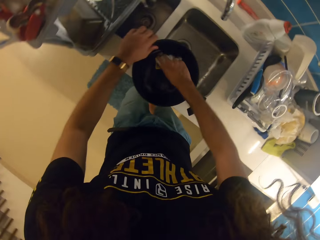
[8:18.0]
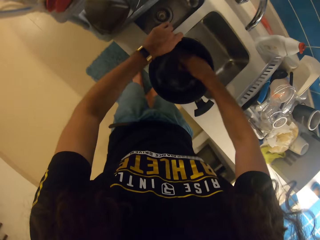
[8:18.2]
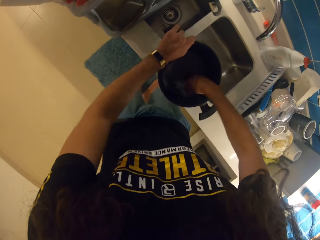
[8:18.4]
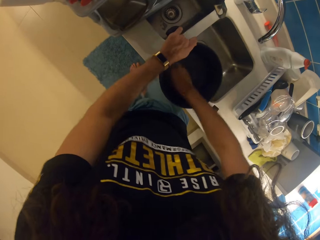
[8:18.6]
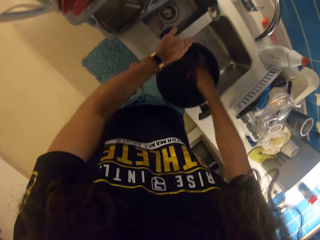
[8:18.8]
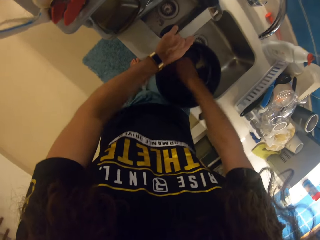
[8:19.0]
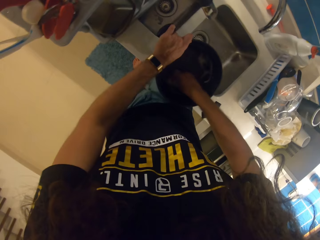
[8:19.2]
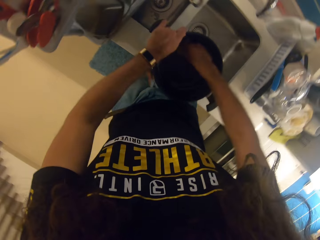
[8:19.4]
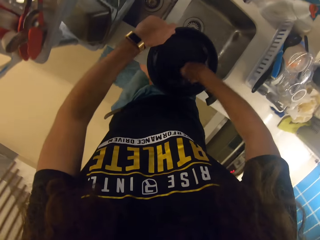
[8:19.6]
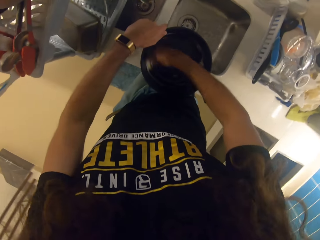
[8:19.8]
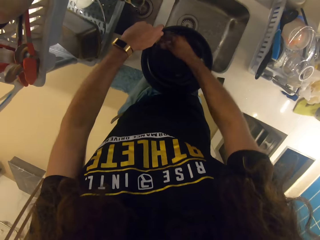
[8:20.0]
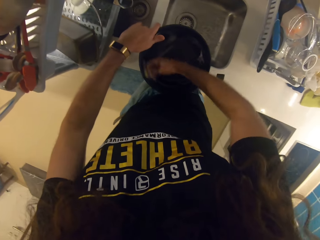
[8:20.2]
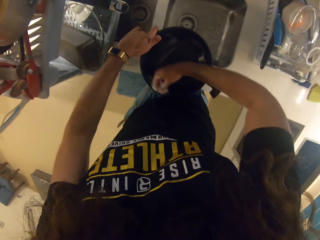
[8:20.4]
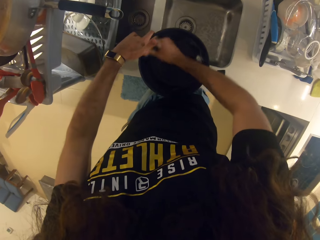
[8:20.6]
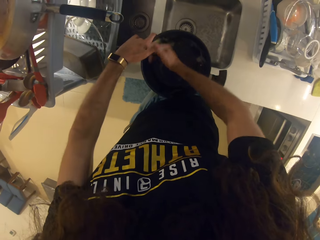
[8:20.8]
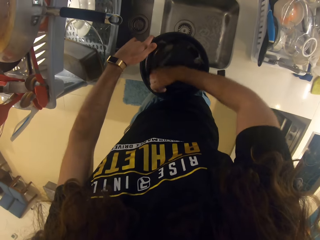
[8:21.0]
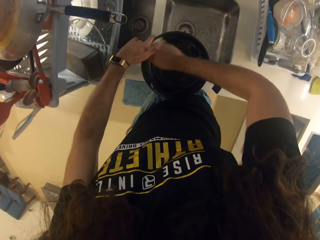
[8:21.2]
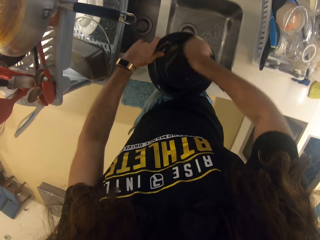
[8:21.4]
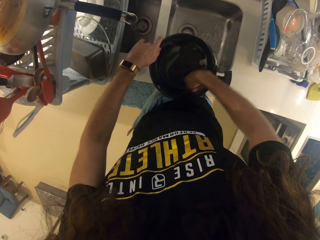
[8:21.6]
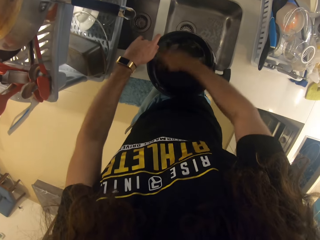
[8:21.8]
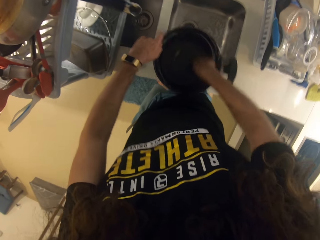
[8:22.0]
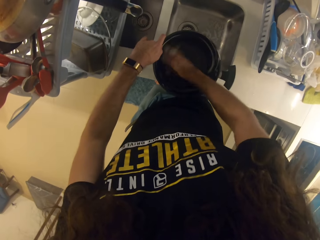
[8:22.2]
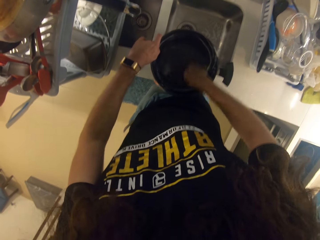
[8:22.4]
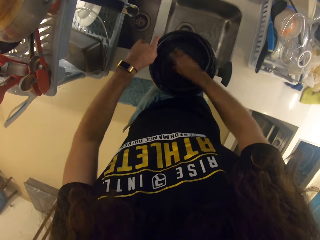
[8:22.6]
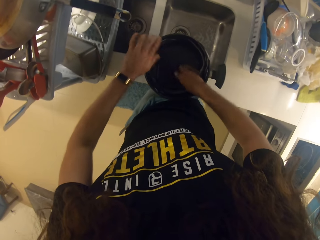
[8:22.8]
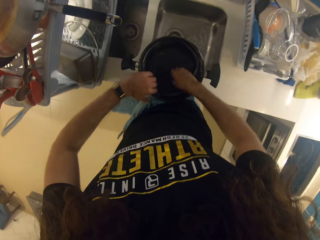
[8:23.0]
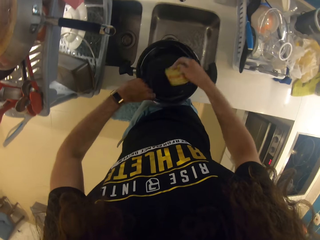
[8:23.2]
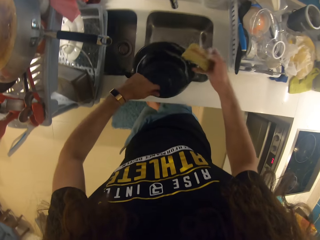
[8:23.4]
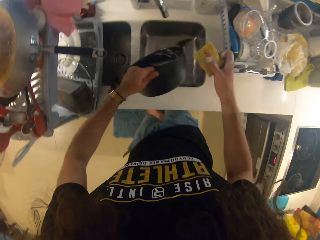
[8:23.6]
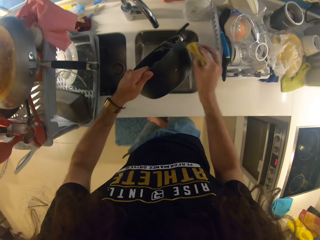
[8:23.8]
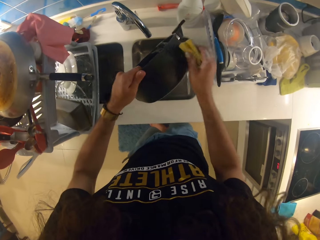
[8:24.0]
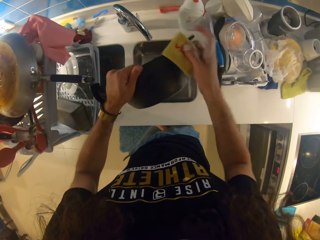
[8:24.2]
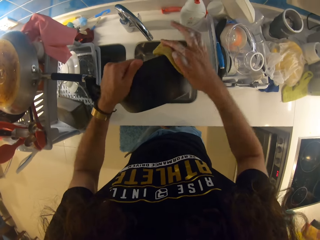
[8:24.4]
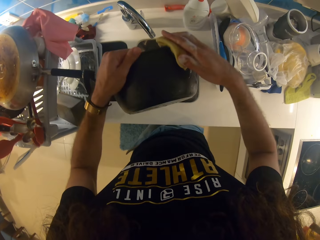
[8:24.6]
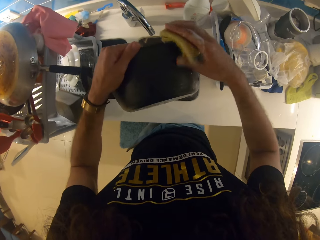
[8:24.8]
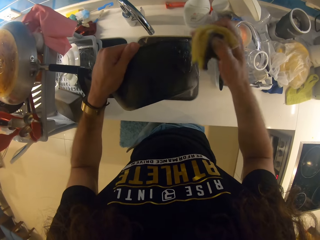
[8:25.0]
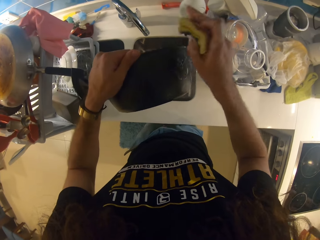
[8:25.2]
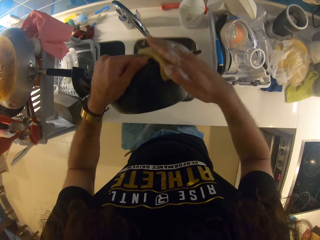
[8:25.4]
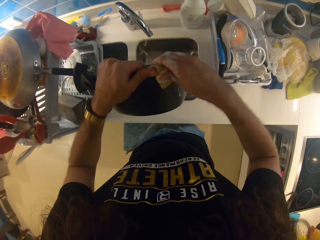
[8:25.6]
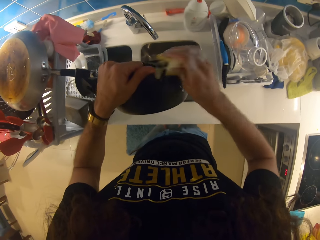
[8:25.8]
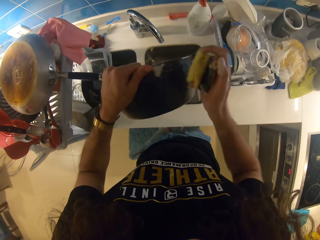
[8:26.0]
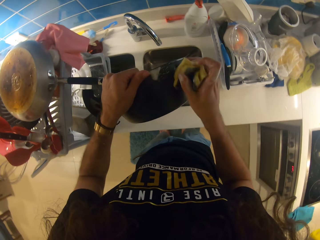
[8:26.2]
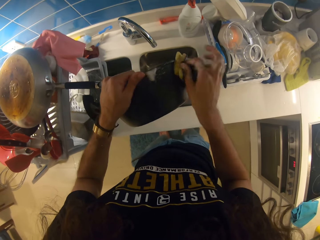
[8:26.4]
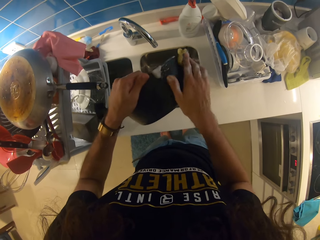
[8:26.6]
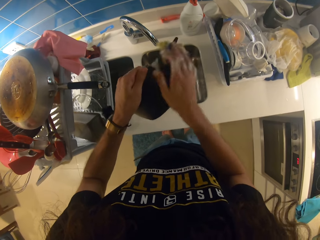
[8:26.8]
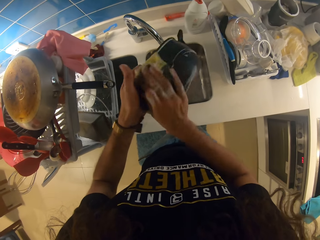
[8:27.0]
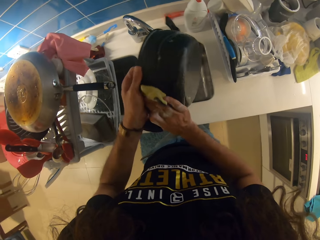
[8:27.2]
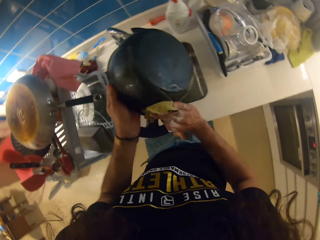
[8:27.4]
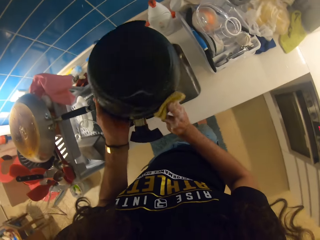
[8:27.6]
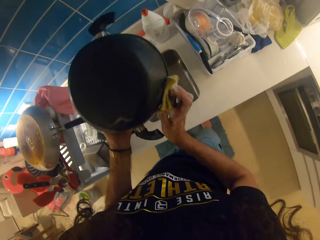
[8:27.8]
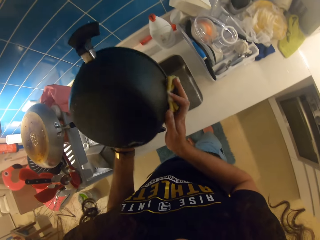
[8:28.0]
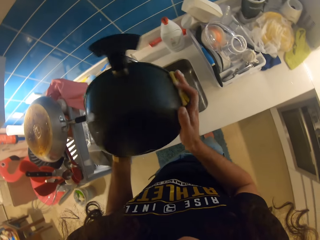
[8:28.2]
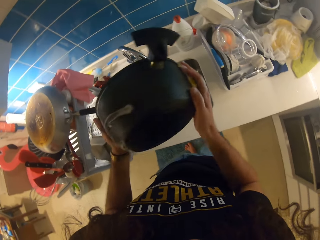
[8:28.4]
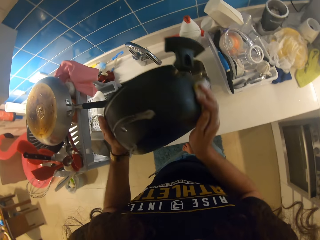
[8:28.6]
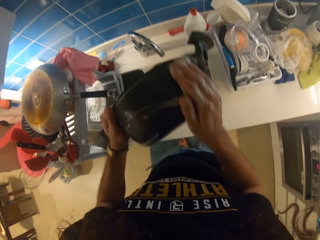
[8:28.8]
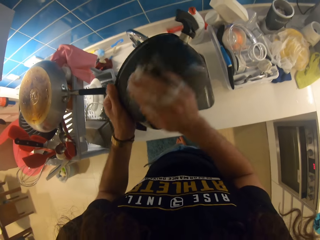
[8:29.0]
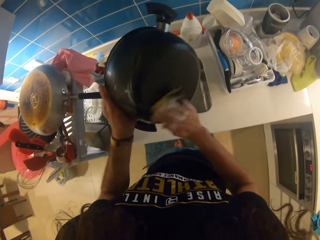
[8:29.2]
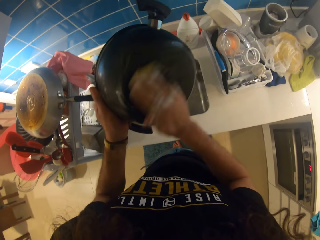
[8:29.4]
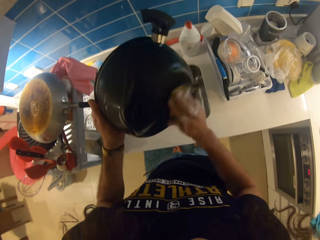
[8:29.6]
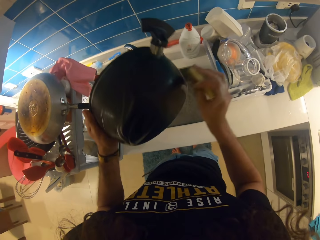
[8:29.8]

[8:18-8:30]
The camera wearer washes the cooking pot with a dish washing sponge.

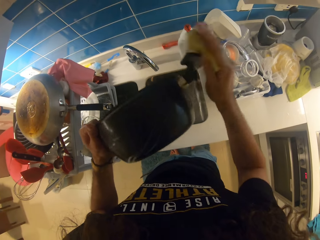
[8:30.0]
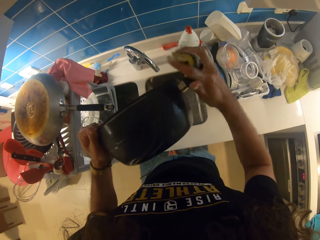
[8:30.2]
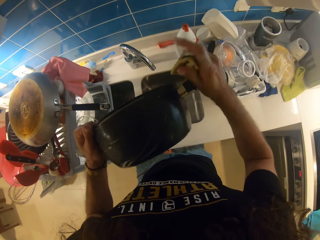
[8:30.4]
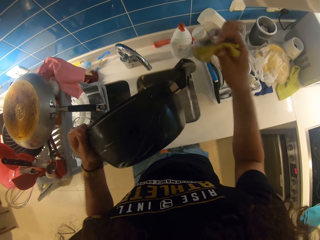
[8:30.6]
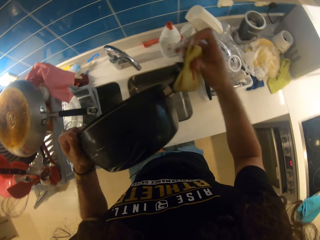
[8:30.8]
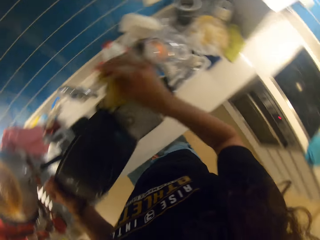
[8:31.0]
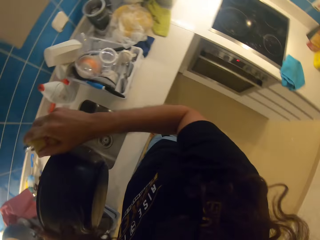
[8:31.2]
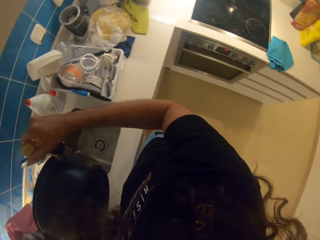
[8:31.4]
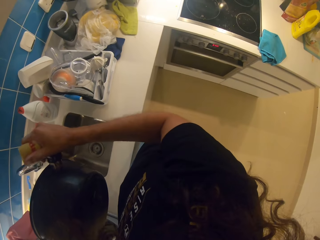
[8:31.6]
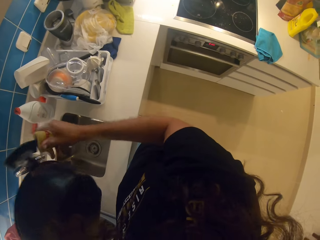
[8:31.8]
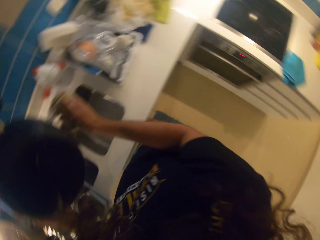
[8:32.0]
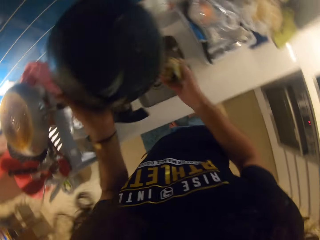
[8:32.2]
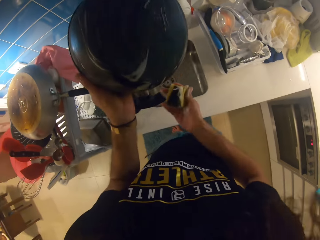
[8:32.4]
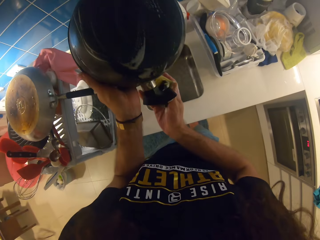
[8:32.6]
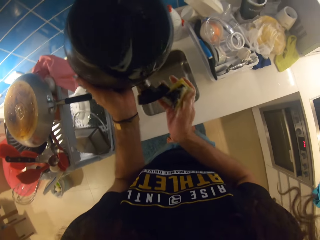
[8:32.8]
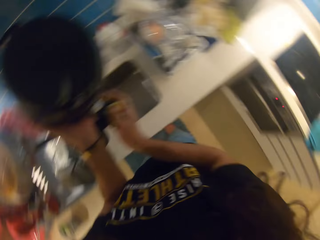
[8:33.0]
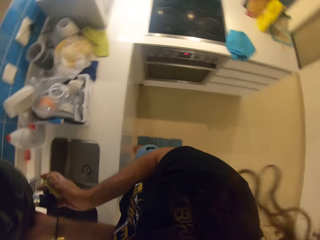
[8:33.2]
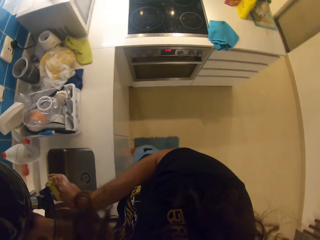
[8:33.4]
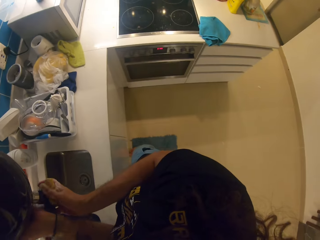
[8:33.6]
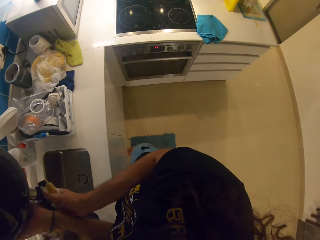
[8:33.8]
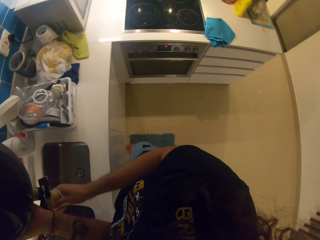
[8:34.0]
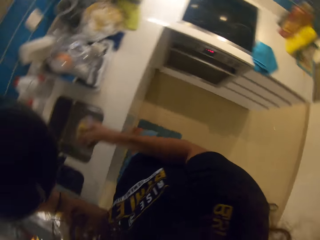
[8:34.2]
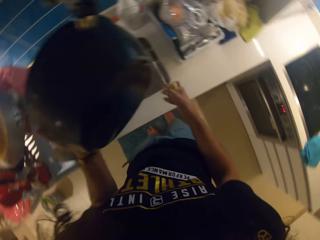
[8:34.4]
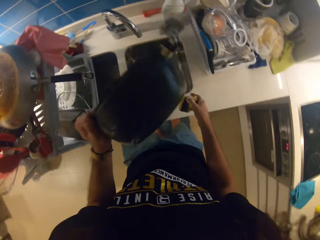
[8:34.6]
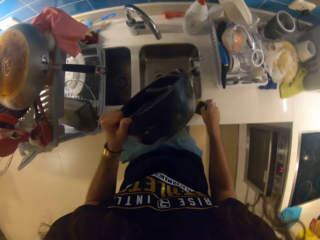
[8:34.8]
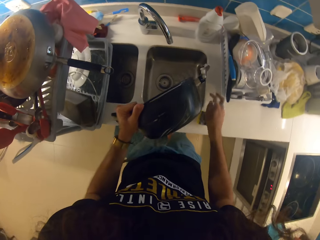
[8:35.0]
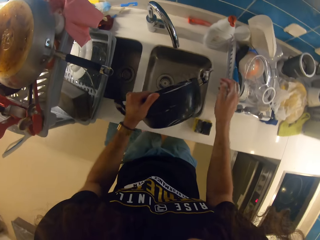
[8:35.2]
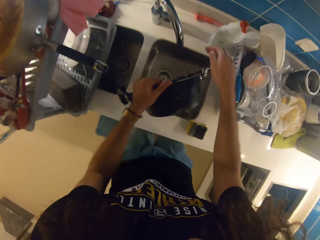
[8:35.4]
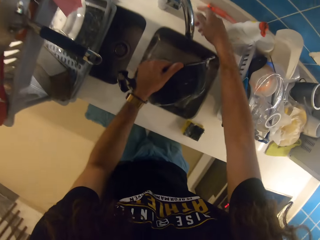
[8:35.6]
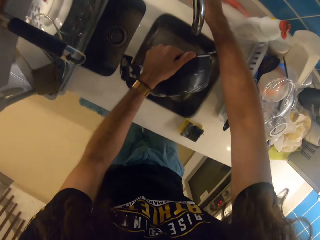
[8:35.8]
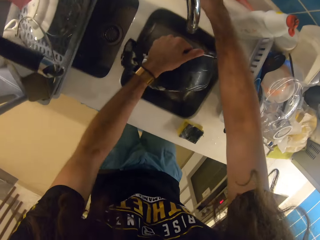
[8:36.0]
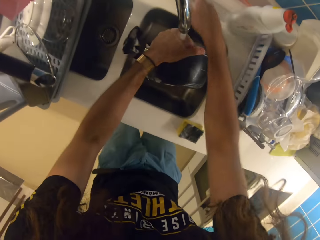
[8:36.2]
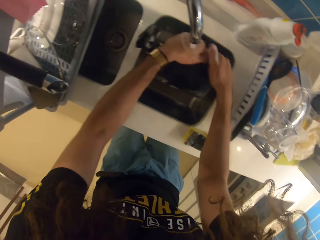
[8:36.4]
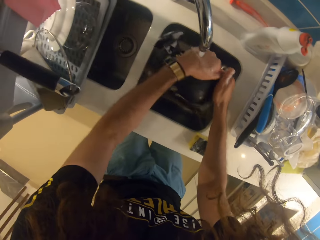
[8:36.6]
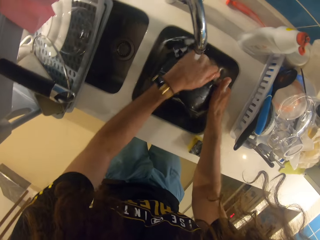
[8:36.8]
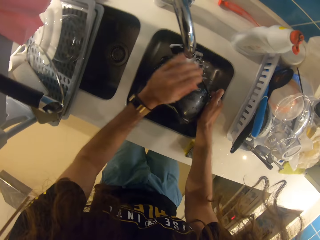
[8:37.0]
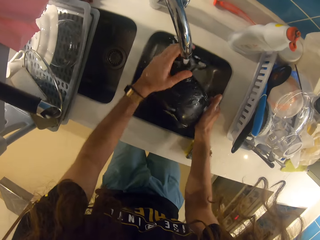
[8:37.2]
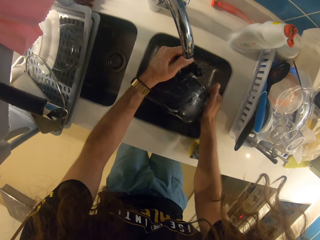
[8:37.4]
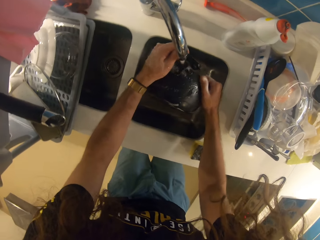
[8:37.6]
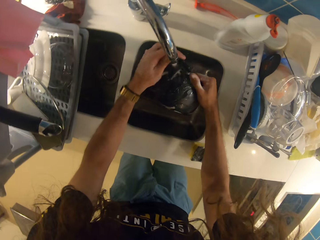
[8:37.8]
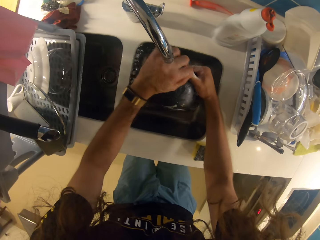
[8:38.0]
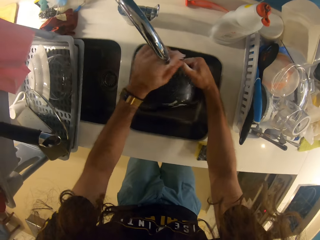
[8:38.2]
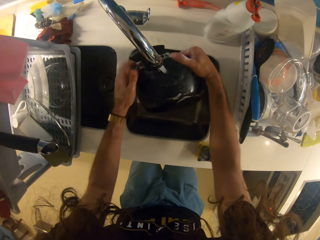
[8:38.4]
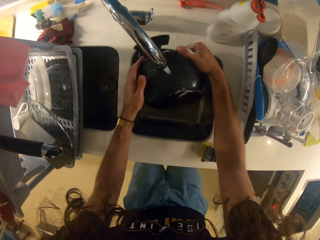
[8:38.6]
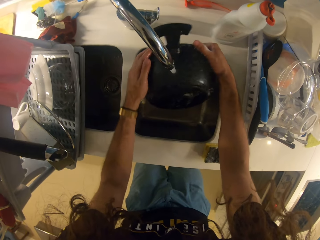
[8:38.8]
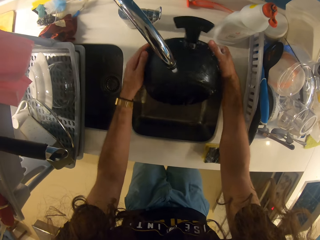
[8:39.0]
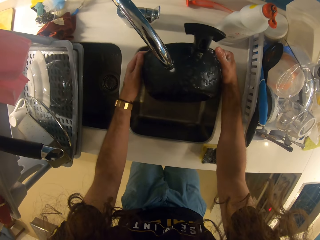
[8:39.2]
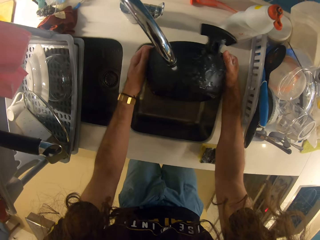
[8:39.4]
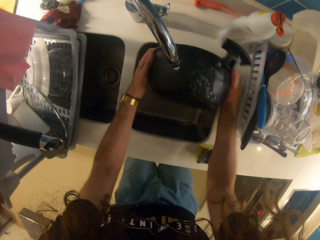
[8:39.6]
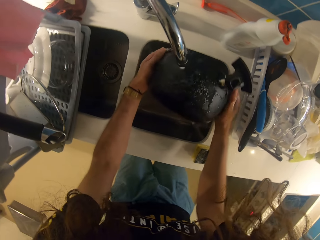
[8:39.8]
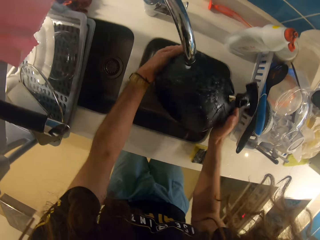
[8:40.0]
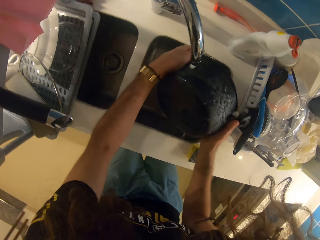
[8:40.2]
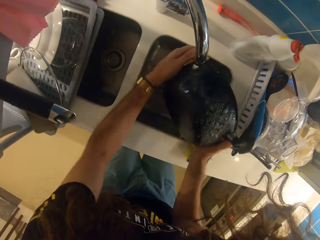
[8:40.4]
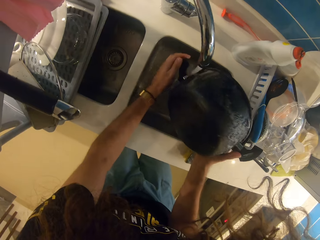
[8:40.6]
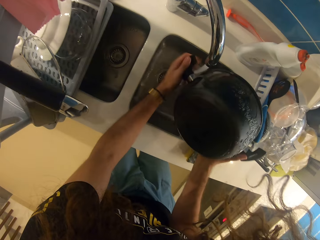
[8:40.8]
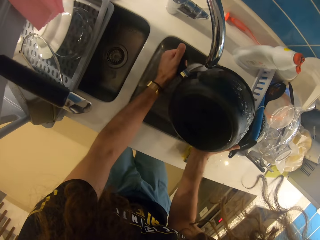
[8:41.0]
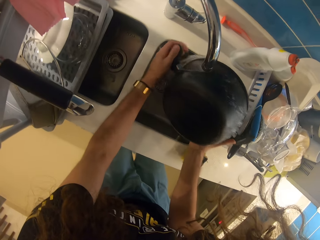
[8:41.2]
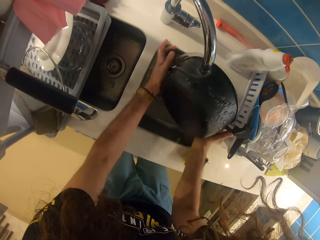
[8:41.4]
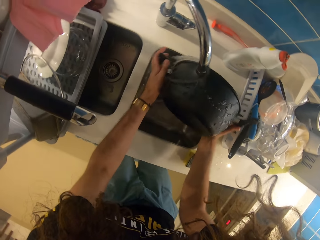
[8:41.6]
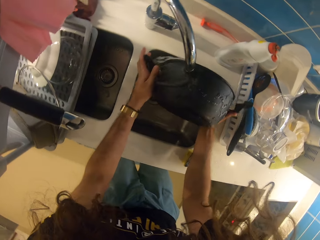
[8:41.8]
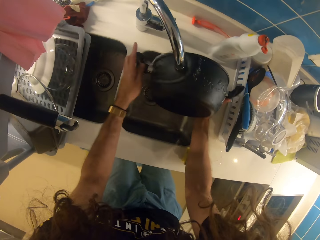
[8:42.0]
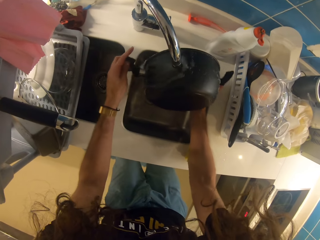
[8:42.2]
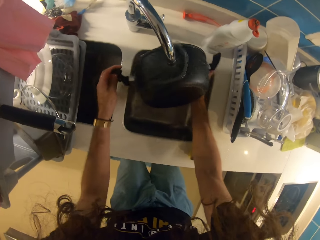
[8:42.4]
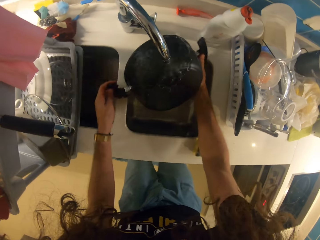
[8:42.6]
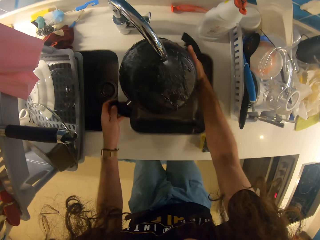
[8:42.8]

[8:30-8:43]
The camera wearer rinses the cooking pot.
